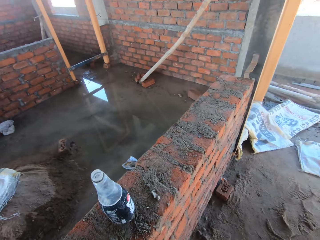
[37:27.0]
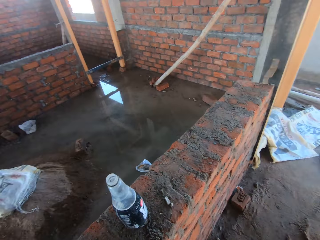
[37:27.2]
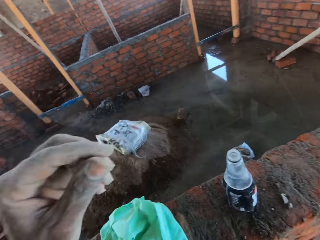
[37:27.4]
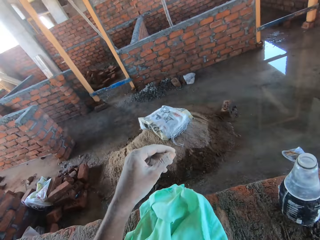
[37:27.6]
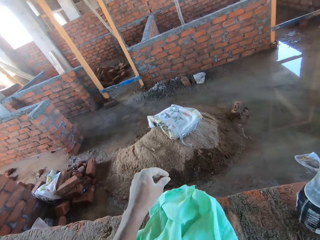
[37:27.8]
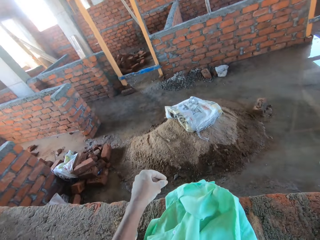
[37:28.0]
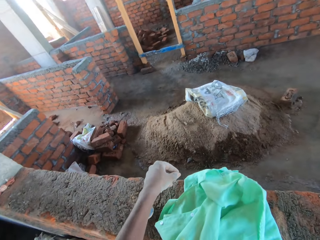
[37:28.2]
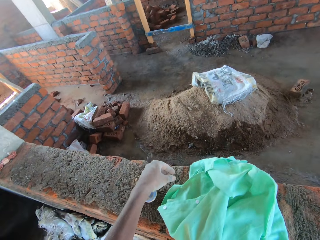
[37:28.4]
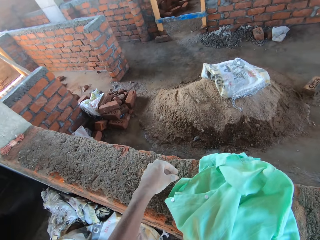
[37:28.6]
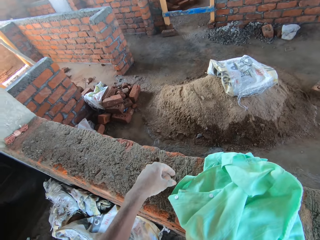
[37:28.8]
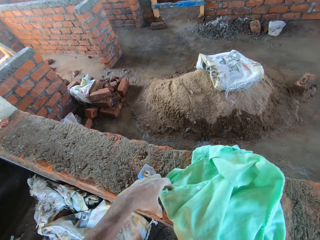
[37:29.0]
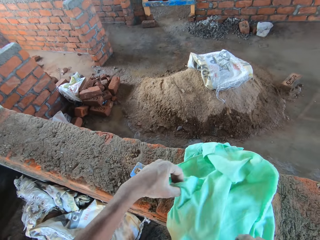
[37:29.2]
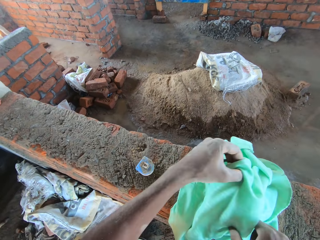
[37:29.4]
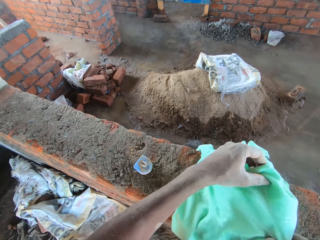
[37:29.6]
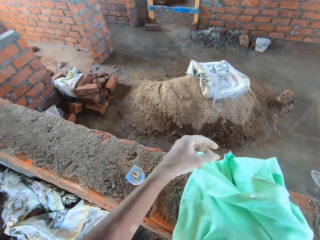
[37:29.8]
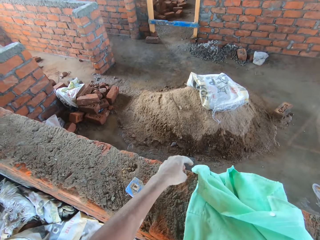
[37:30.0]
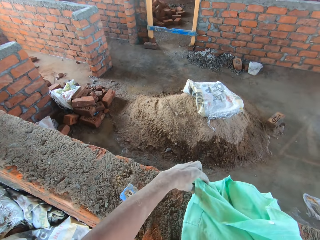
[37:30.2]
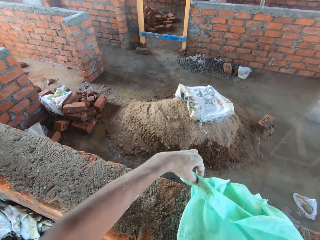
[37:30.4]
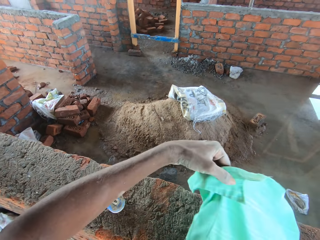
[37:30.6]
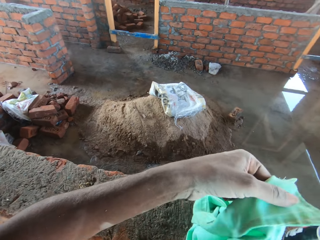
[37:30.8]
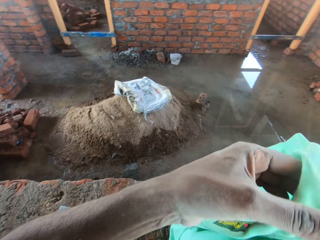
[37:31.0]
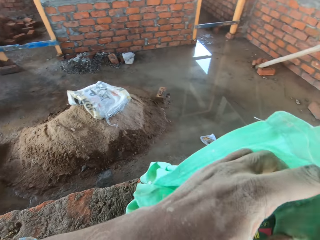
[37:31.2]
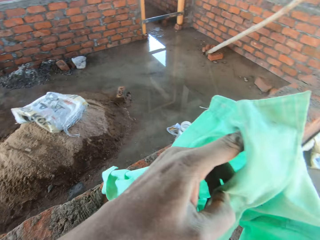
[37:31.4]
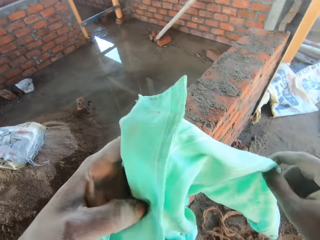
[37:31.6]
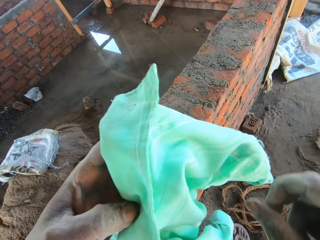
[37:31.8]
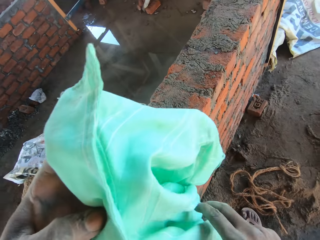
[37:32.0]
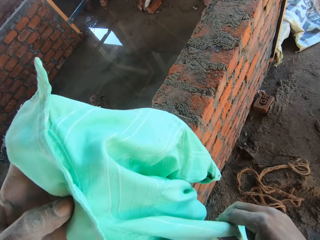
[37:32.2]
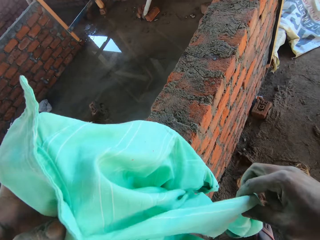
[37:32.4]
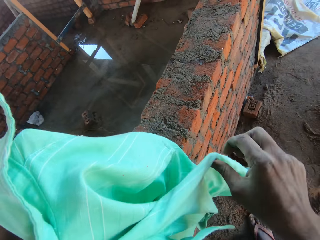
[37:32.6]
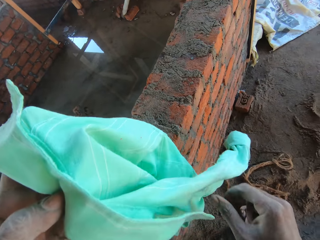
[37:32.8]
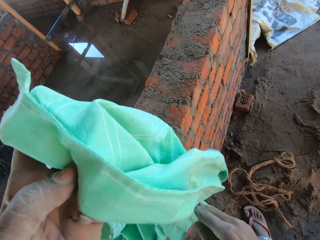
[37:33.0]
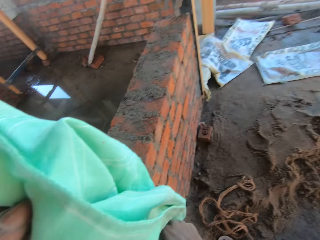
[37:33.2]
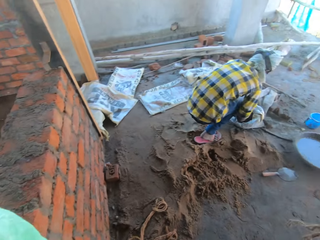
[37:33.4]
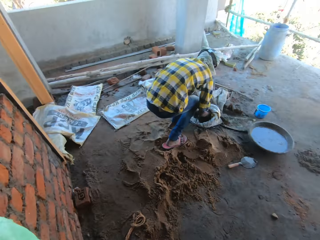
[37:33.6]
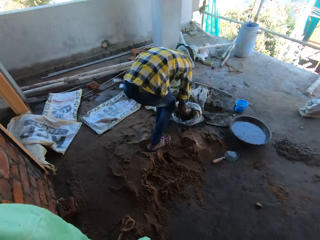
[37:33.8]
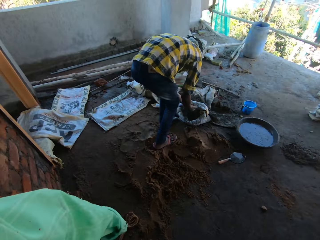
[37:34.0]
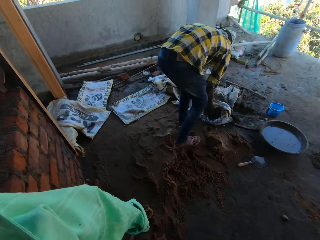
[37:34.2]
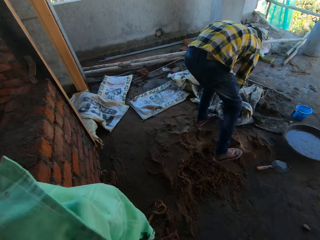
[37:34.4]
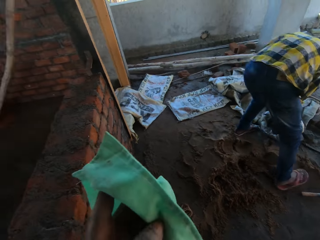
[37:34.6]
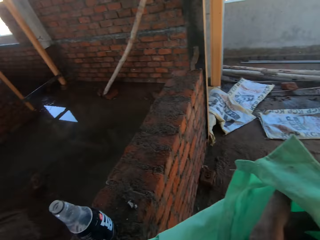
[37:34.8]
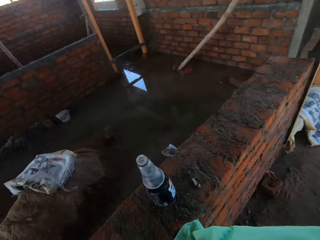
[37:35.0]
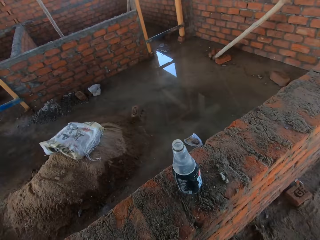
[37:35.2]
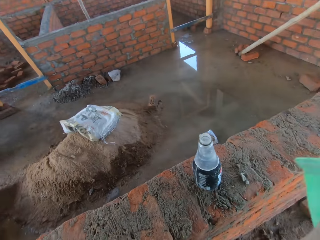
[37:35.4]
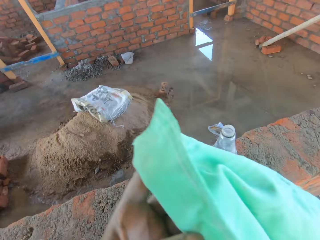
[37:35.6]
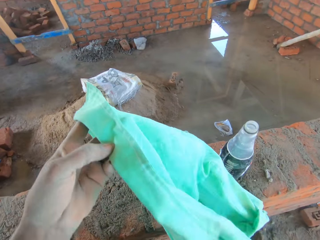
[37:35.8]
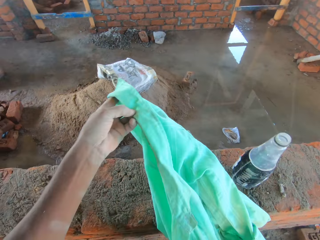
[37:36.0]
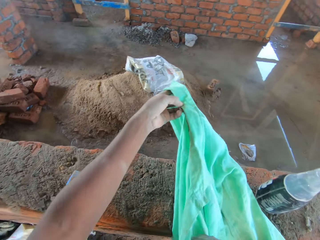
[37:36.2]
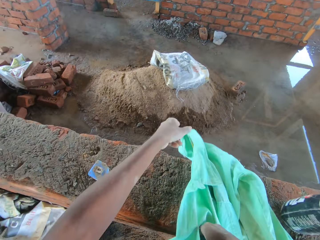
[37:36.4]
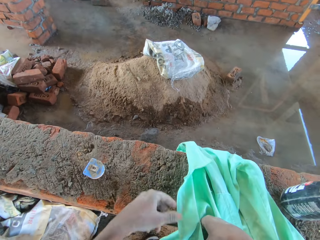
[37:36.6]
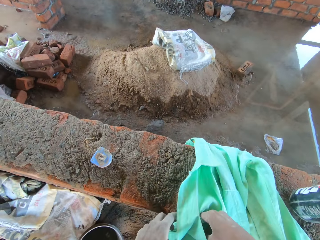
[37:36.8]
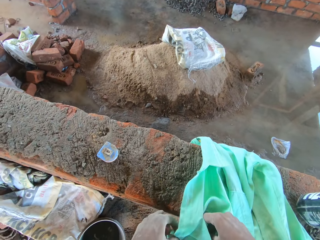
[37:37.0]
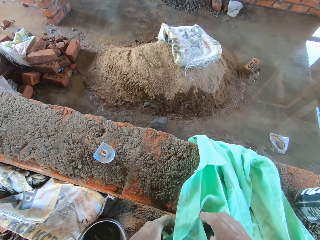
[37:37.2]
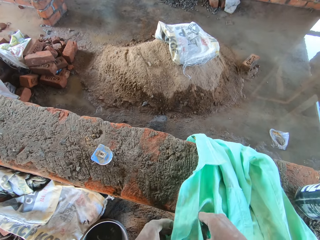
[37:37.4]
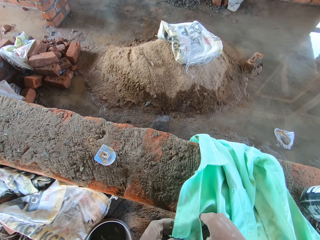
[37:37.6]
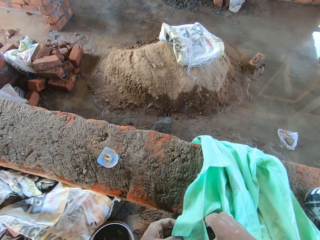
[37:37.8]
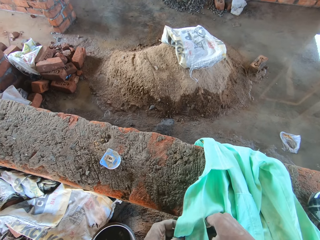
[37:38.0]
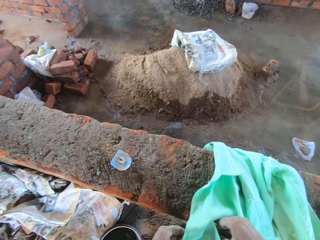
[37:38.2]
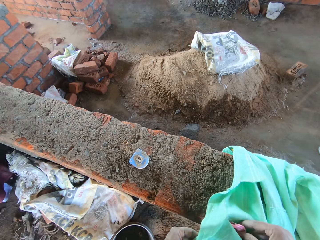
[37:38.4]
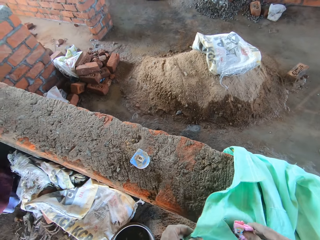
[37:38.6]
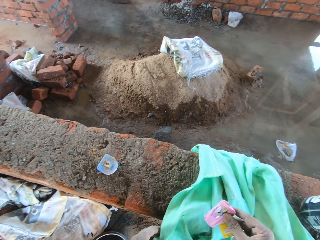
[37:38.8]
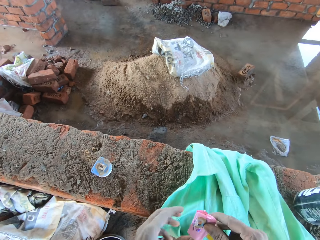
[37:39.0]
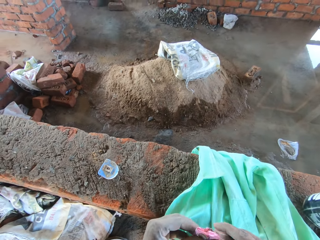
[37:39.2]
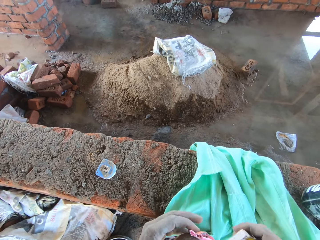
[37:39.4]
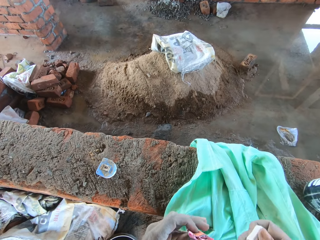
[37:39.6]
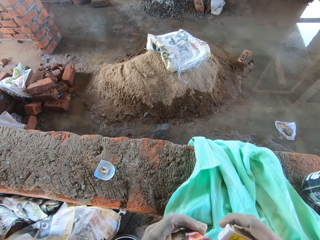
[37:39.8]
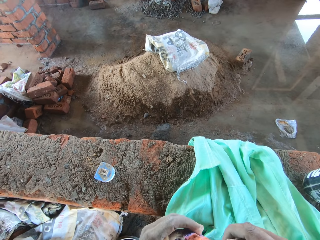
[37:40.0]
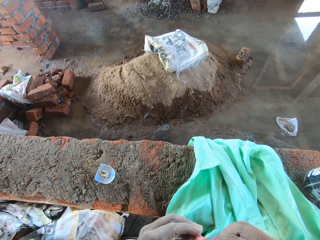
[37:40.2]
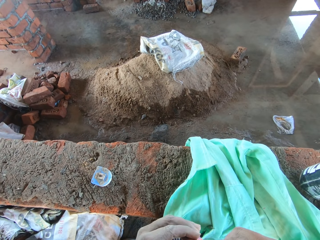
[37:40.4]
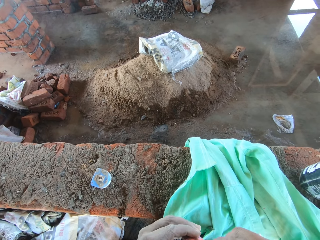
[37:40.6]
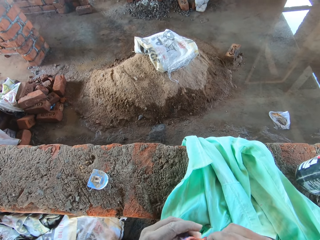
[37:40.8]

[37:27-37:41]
The camera wearer picks a cloth on a wall in the building with his hands. He searches the cloth in his hands. The man takes cement from a sack on the floor with his hands into the bowl on the floor. The camera wearer drops the cloth in his left hand on the wall. He picks a paper and a match box out of the cloth on the wall with his right hand to his left hand.

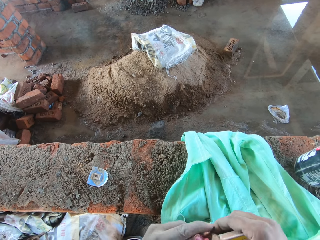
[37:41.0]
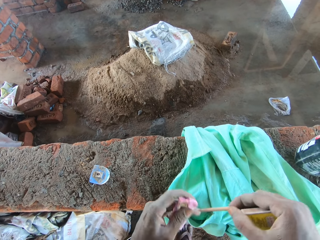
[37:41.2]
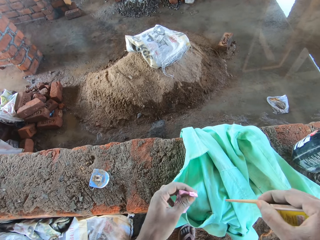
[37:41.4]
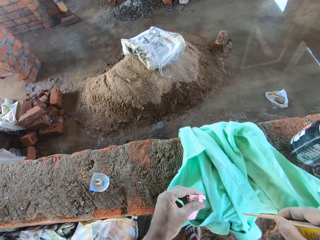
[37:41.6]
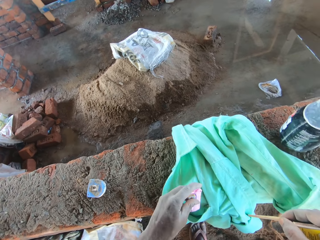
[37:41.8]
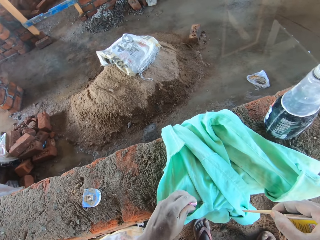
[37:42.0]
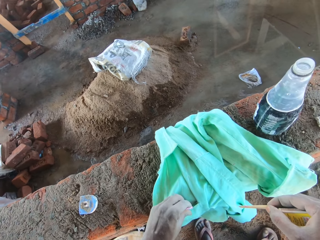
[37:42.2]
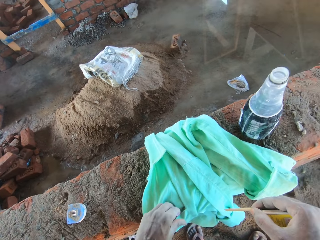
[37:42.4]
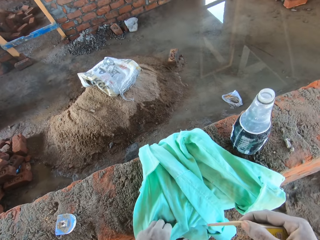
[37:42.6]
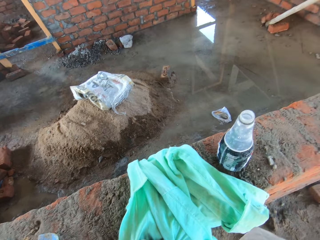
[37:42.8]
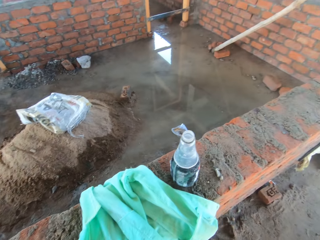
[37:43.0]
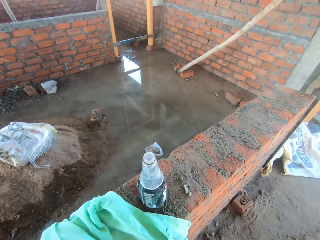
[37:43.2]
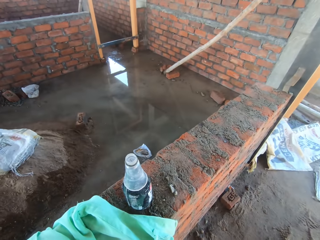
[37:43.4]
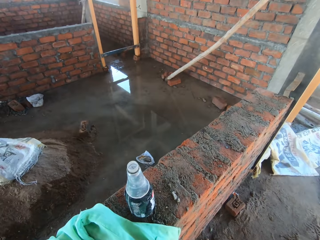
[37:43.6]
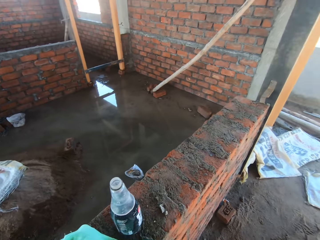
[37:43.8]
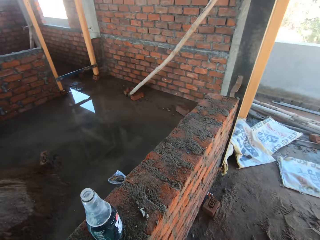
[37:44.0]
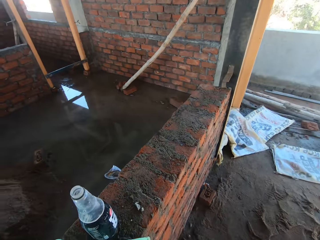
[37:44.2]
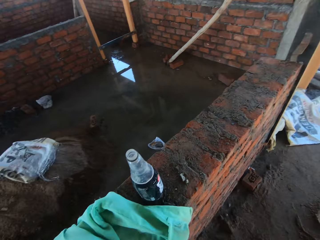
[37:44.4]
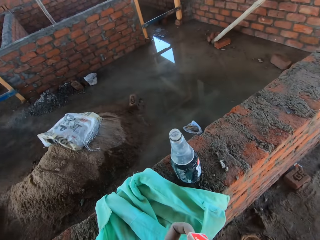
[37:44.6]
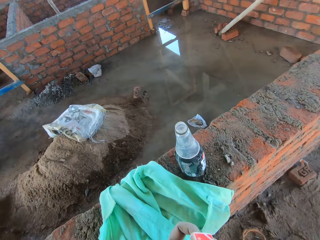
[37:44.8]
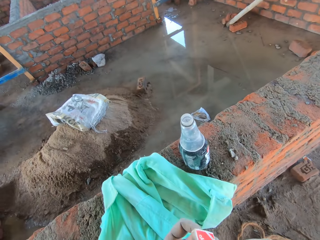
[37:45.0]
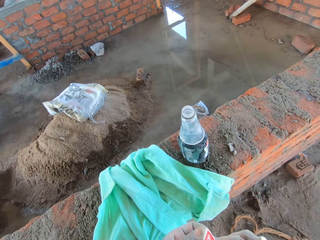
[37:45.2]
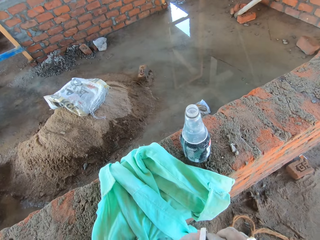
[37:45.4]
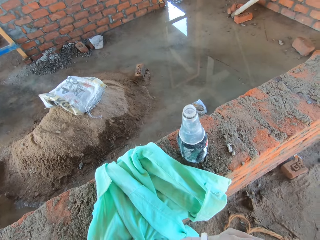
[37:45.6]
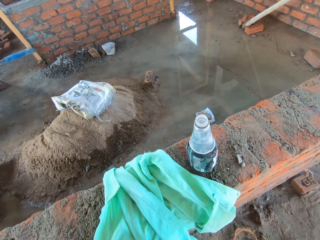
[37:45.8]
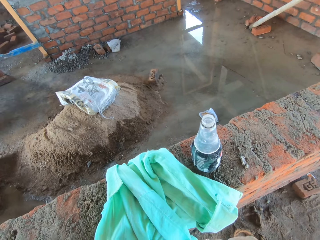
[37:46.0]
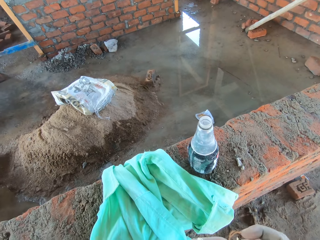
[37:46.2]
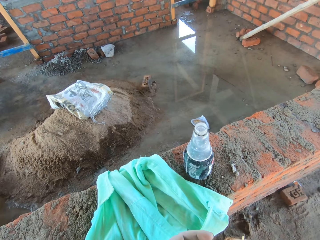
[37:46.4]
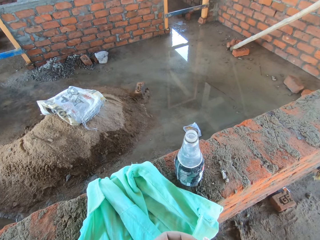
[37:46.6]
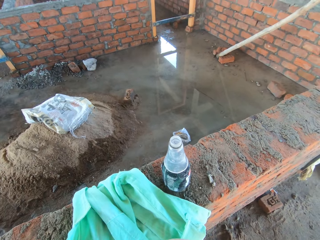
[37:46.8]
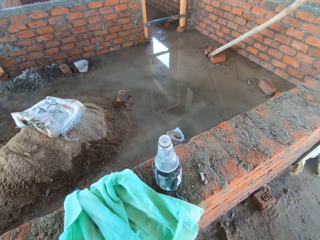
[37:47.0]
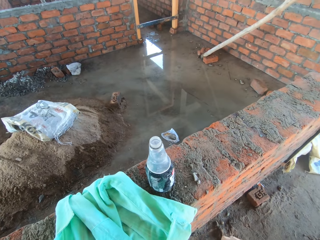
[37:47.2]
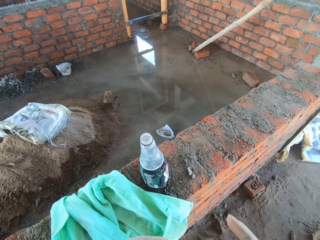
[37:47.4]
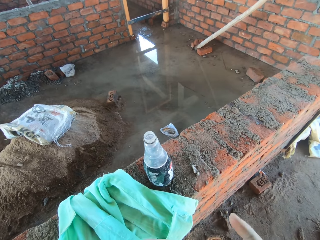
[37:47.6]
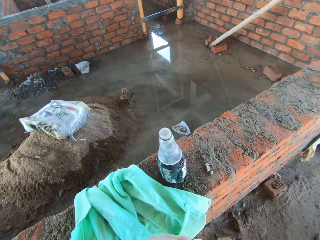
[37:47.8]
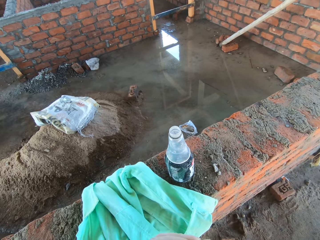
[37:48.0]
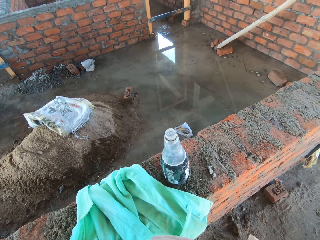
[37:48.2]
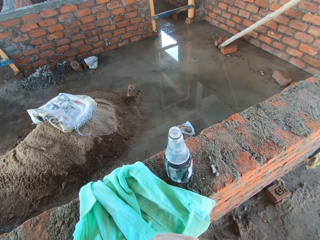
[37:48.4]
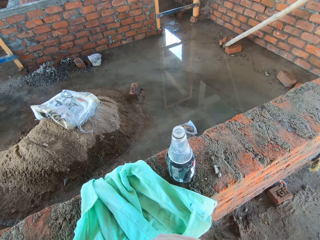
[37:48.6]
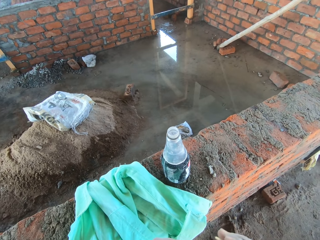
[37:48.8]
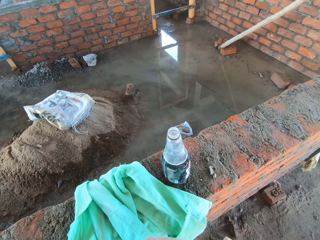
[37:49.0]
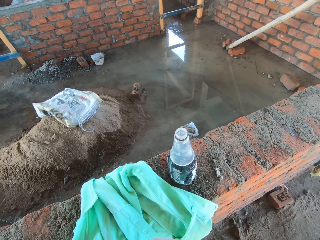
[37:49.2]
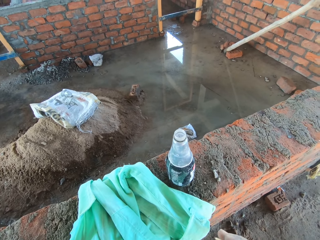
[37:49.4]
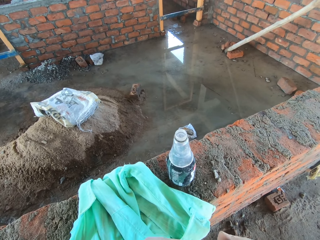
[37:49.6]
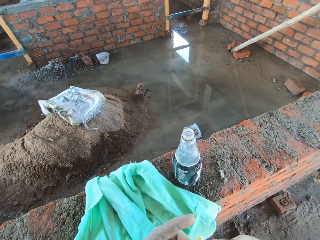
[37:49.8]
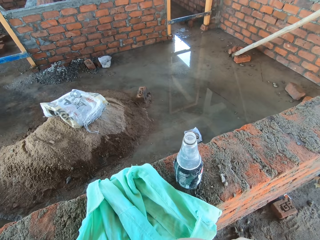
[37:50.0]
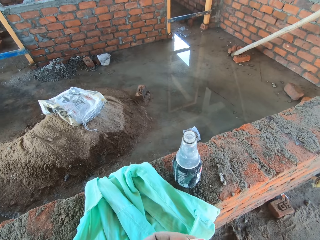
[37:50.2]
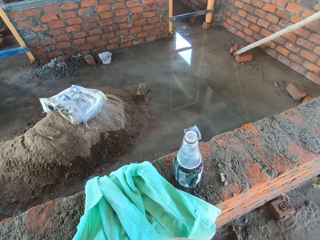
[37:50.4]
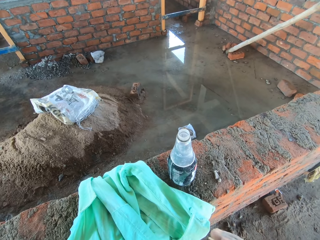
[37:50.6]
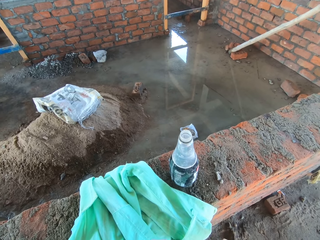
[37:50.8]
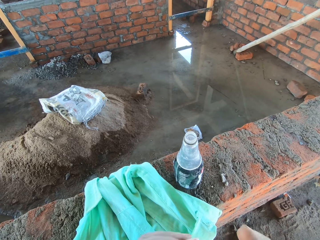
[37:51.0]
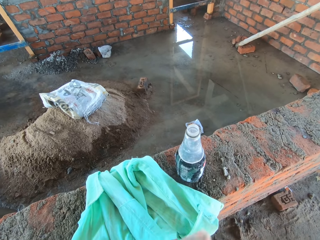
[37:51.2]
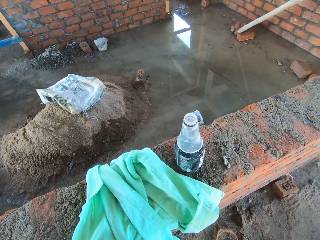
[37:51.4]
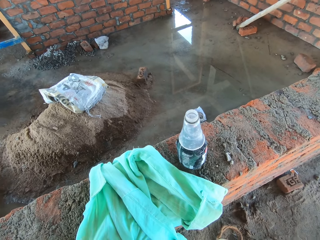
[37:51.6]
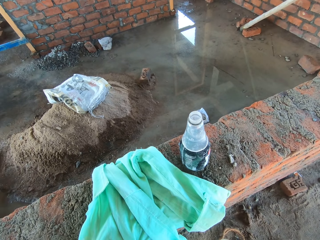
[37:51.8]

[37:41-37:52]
The camera wearer picks a cigarette out of the paper in his left hand with his right hand. He drops the paper into the pocket of the cloth on the wall with his left hand. He opens the match box in his hands.
